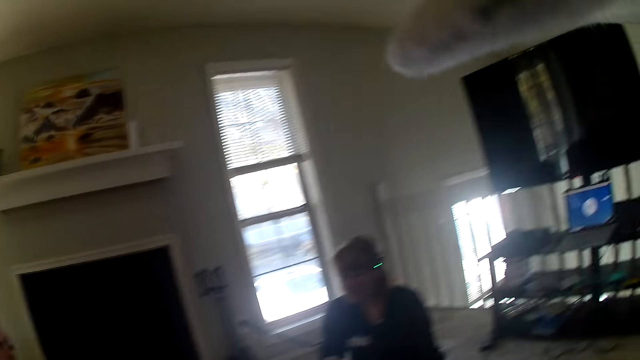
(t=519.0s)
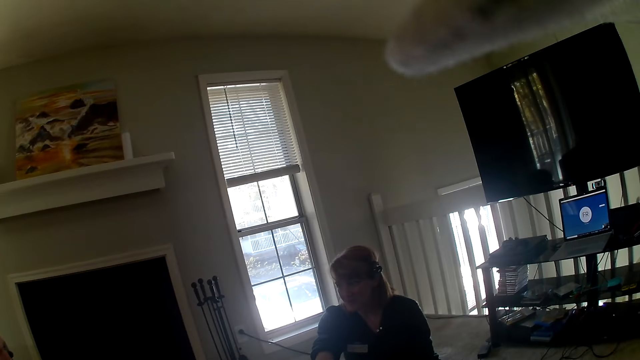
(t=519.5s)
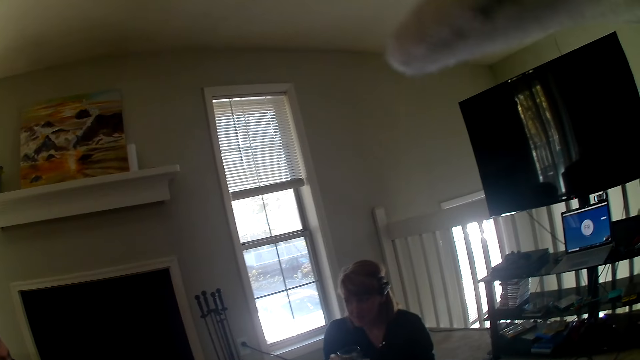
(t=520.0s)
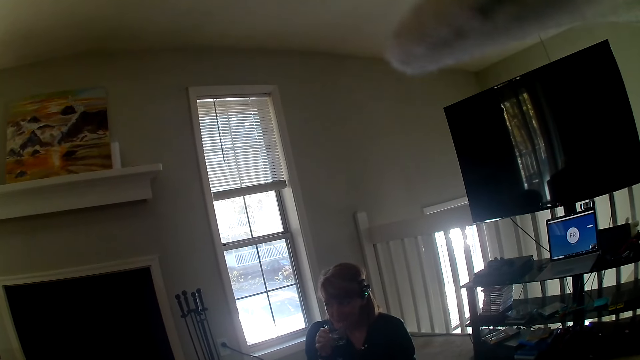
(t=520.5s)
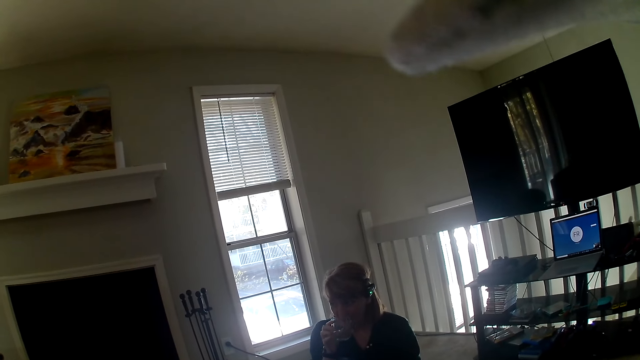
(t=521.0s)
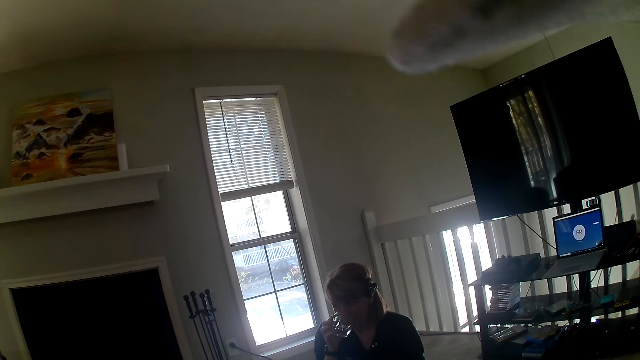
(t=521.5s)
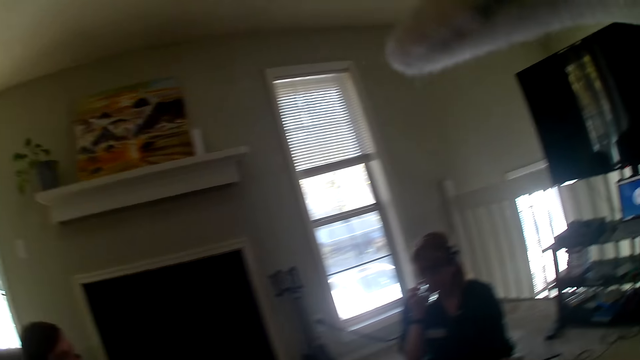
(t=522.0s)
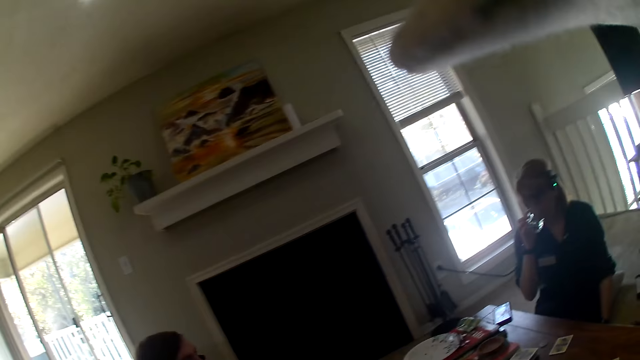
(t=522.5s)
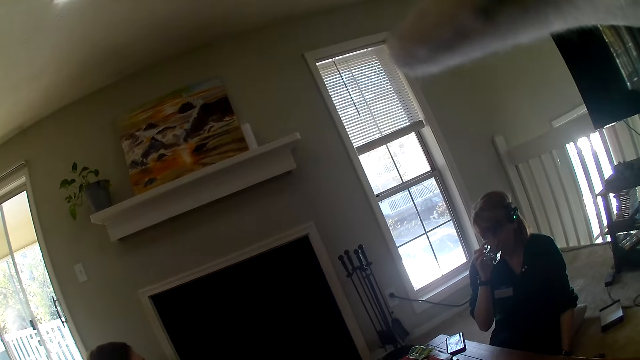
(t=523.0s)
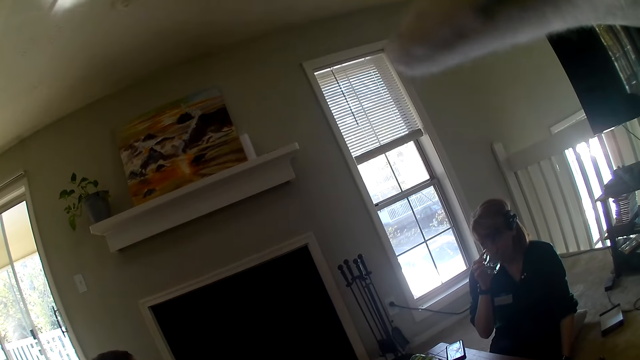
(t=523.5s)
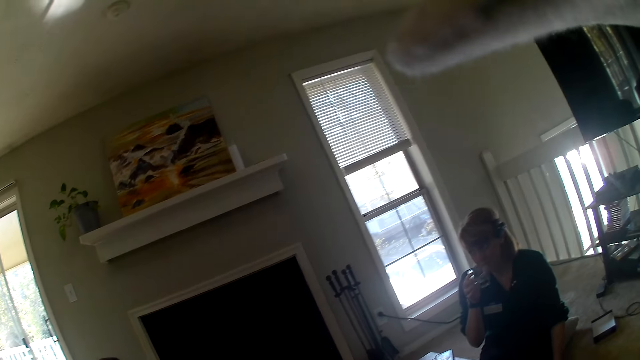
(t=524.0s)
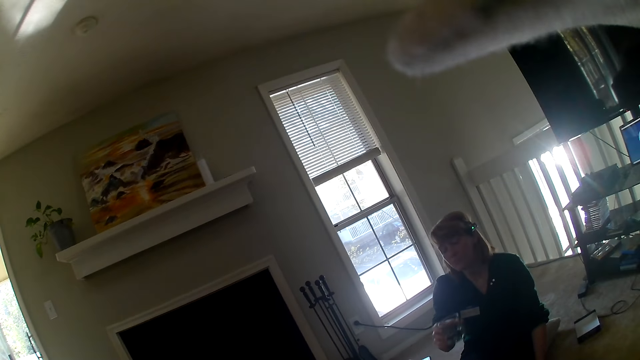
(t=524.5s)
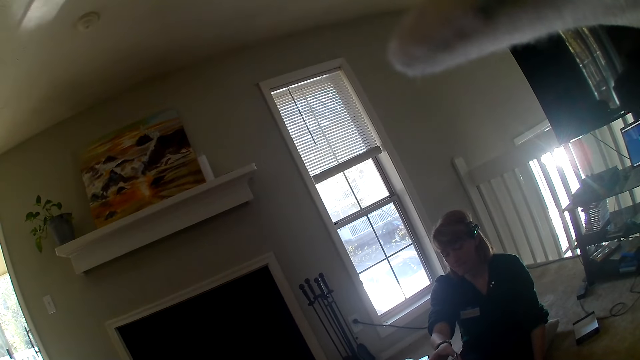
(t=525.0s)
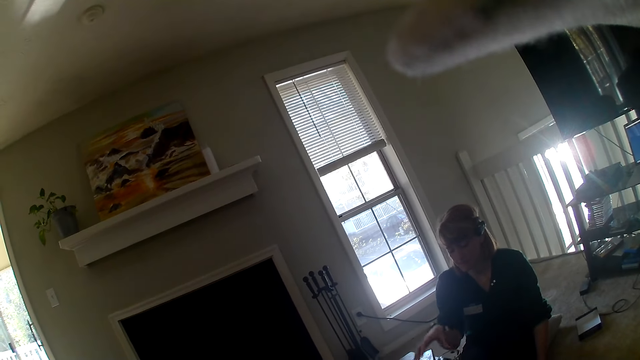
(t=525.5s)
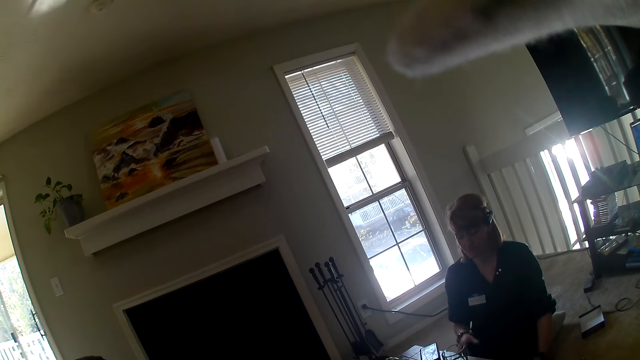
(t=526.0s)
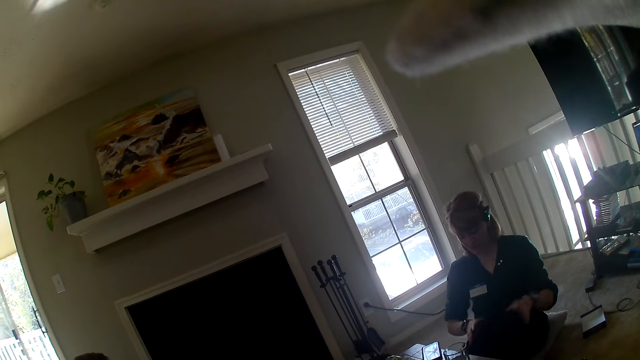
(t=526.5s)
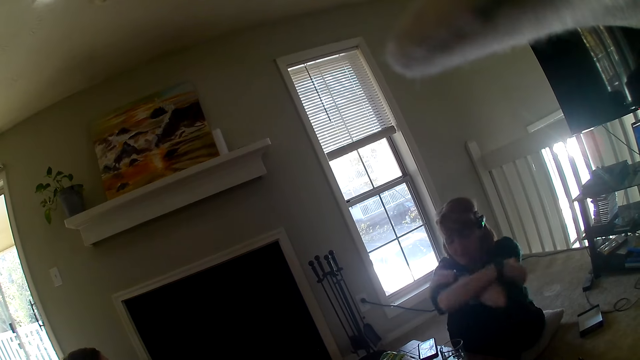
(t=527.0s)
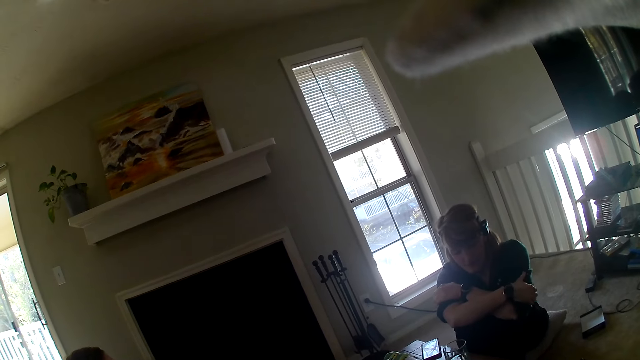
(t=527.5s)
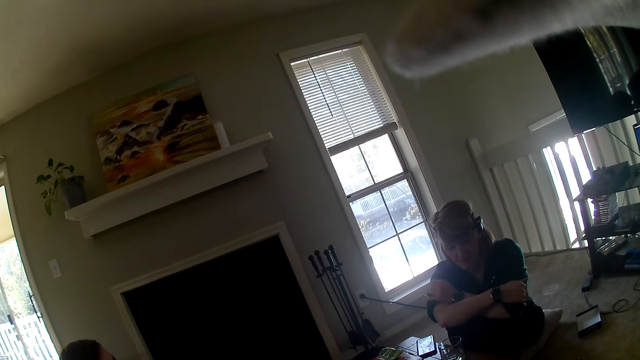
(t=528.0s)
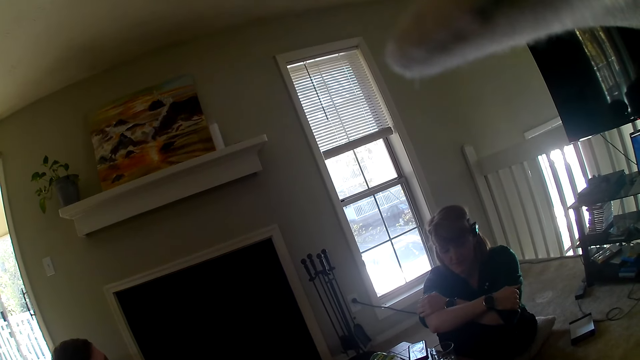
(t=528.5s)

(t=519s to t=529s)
A woman drinks water from the glass. The woman places the glass of water on the table.

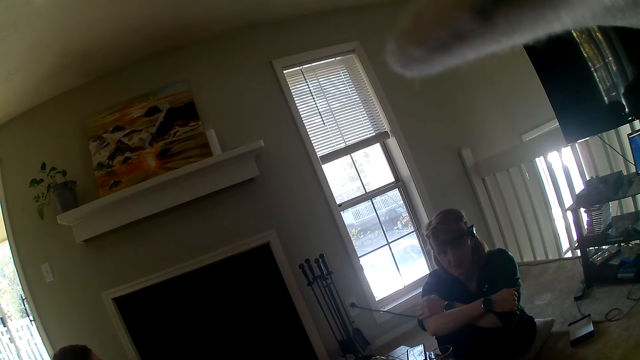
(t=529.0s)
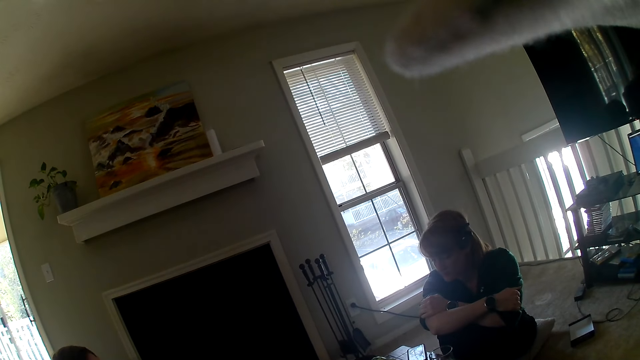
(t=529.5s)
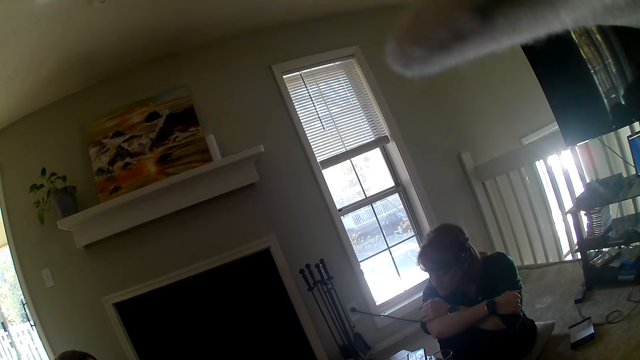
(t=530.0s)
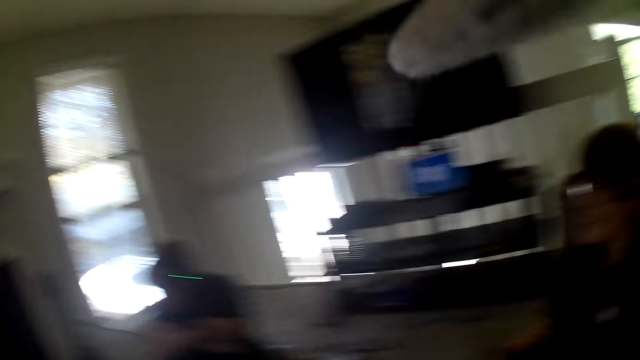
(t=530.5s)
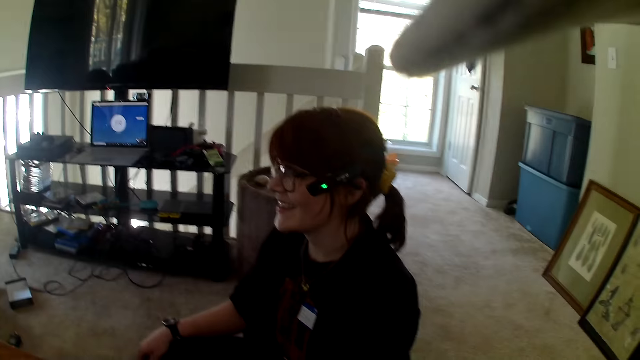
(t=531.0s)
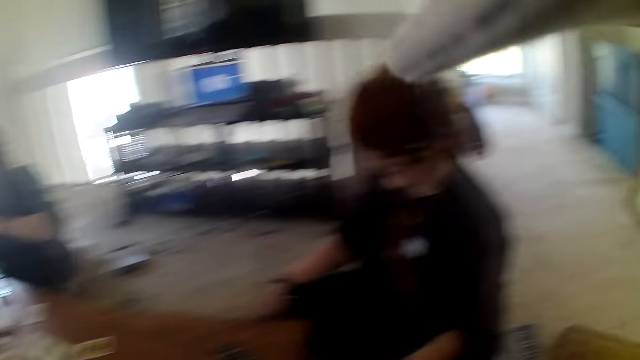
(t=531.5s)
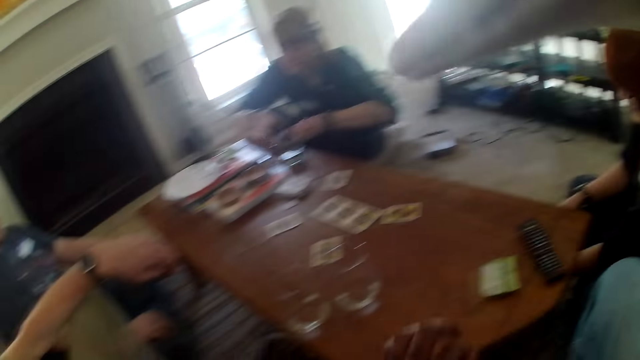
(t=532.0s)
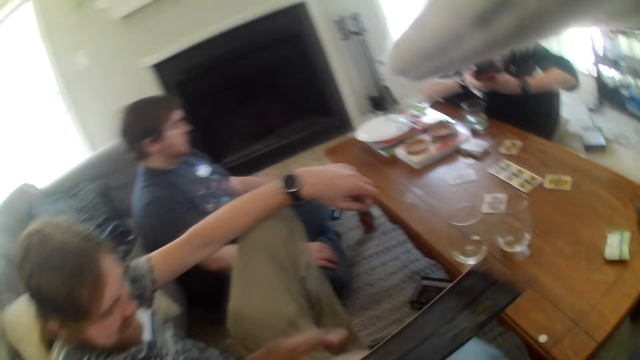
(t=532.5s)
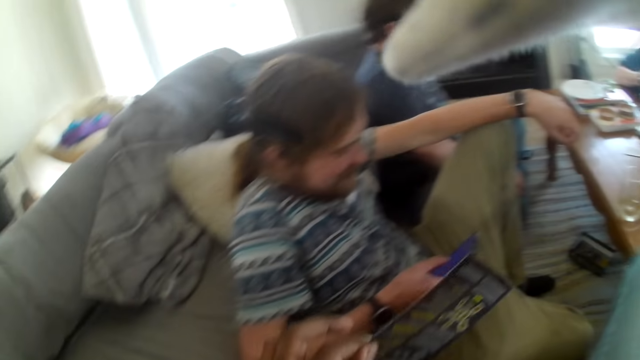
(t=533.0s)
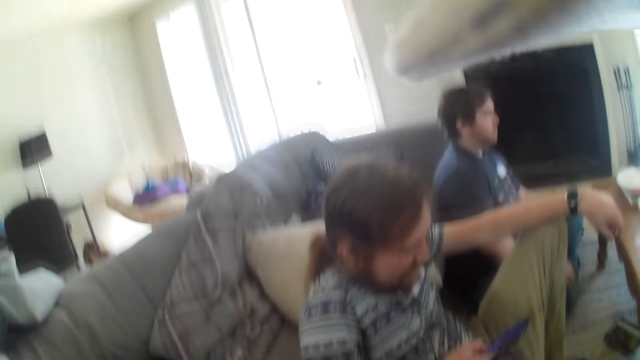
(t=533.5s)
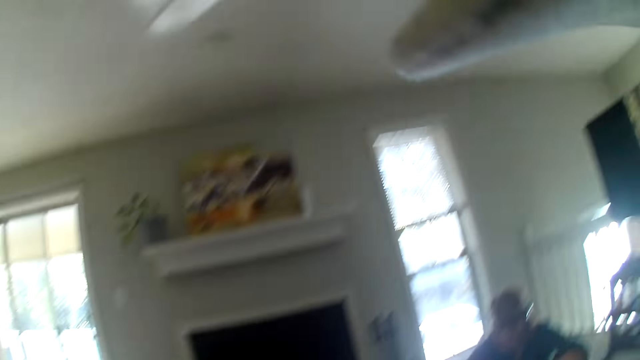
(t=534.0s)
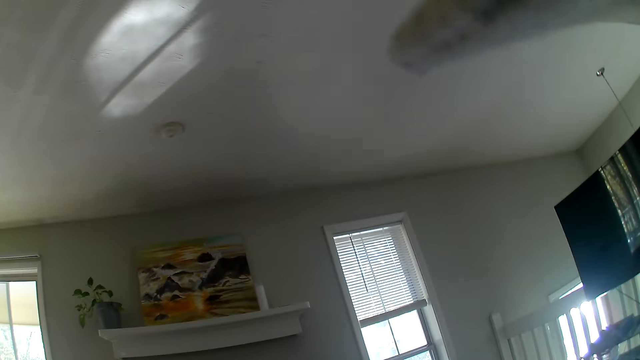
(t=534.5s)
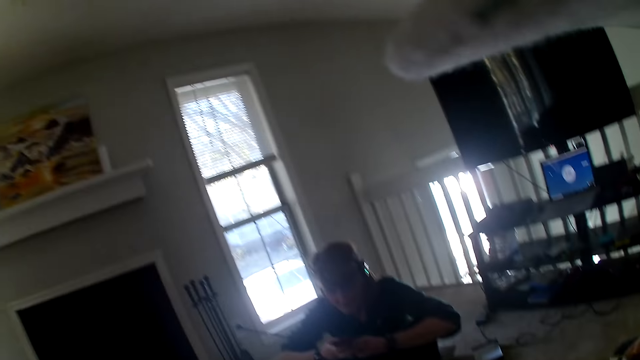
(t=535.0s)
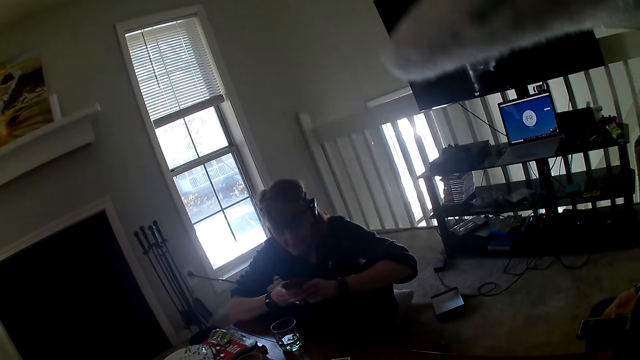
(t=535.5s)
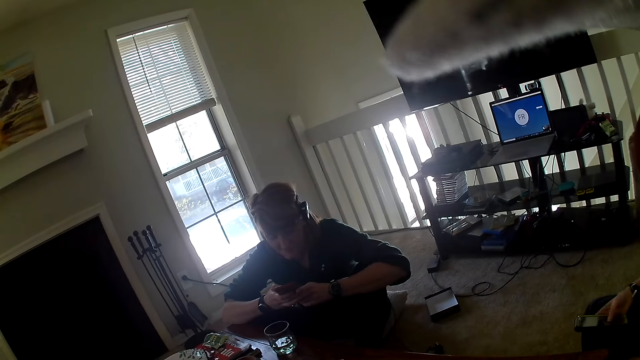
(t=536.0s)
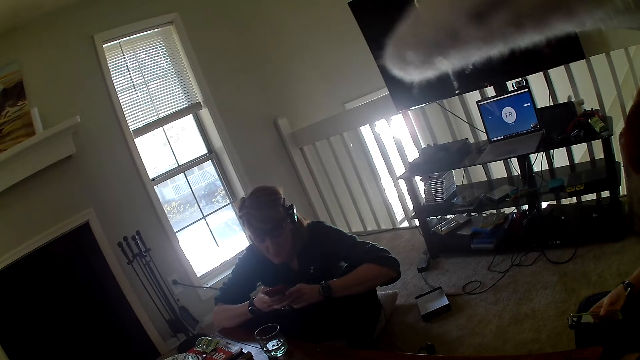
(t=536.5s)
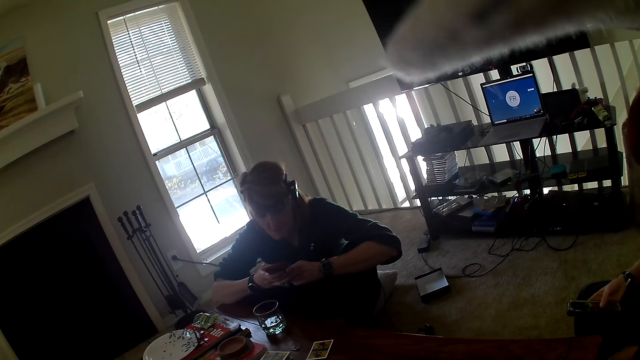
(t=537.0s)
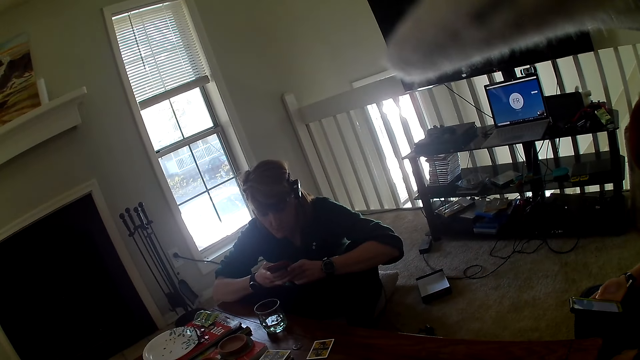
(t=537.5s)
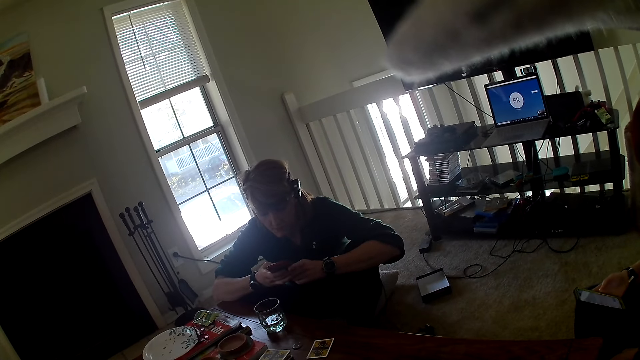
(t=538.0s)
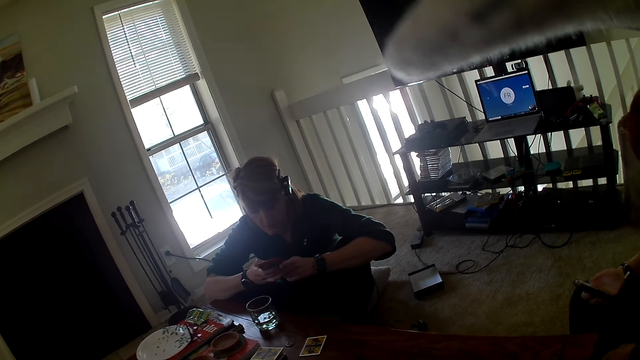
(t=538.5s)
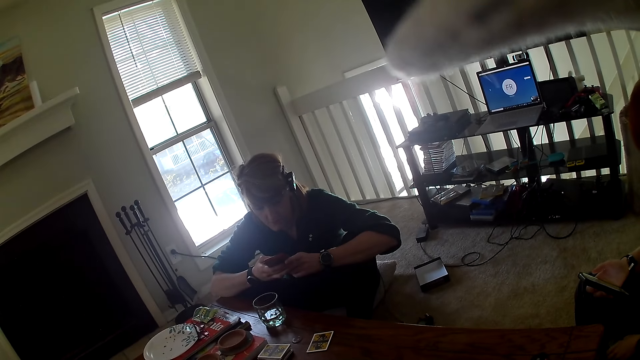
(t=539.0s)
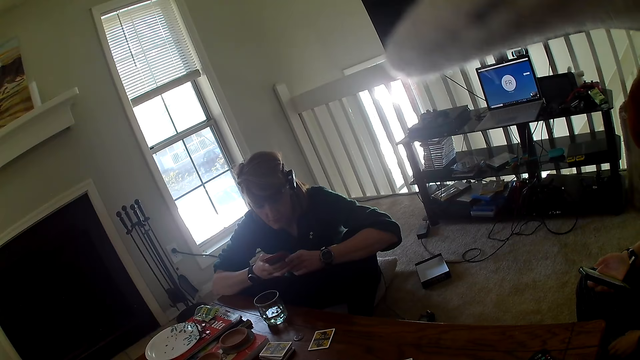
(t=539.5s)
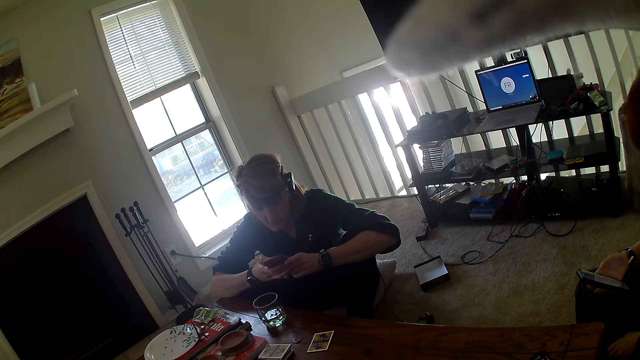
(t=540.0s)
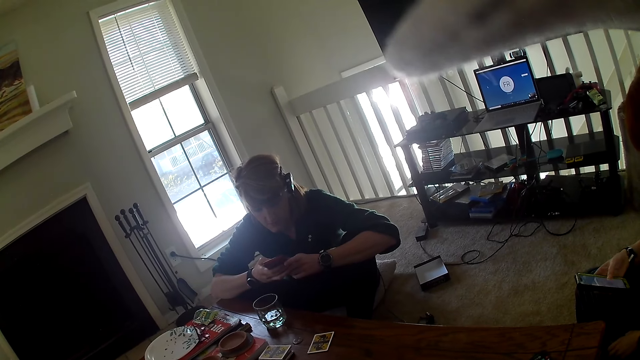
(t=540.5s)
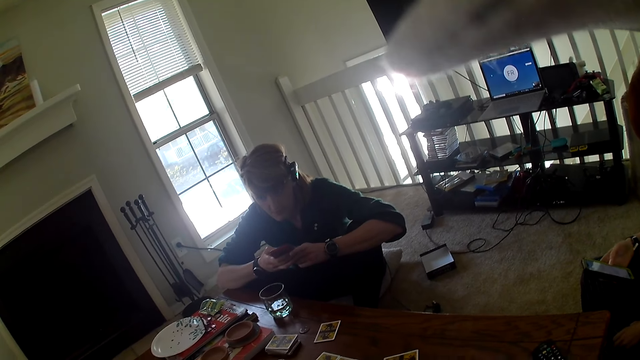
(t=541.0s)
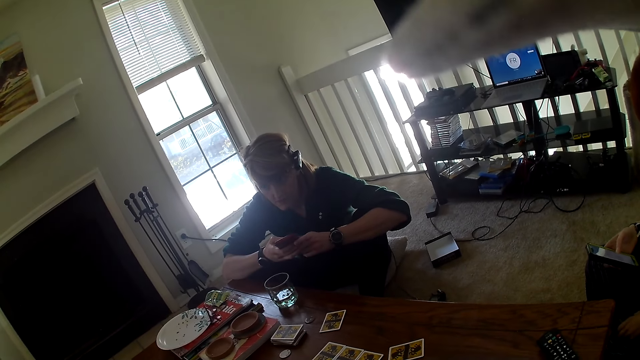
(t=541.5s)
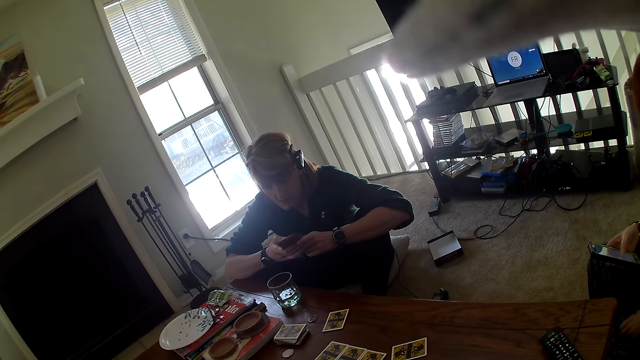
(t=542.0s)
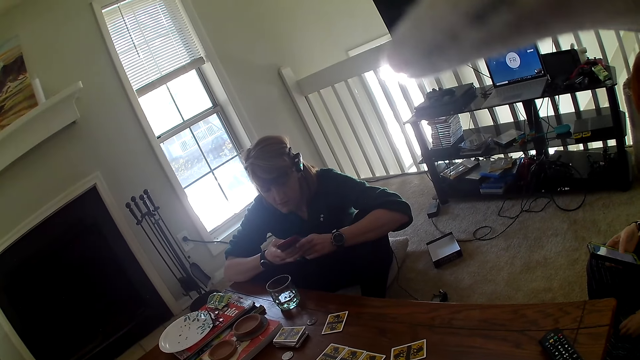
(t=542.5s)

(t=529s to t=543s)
The camera wearer looks around. A woman scrolls the phone. Another woman scrolls the phone.
